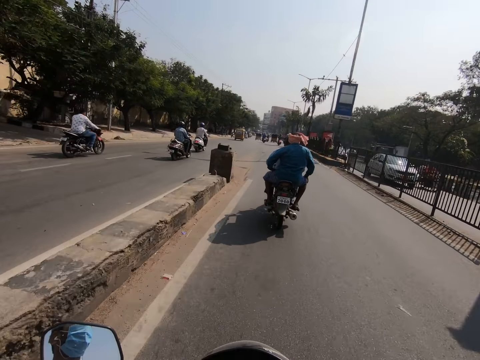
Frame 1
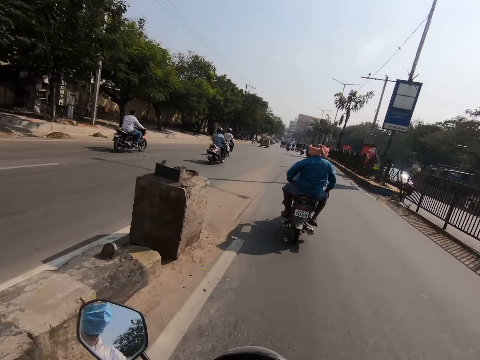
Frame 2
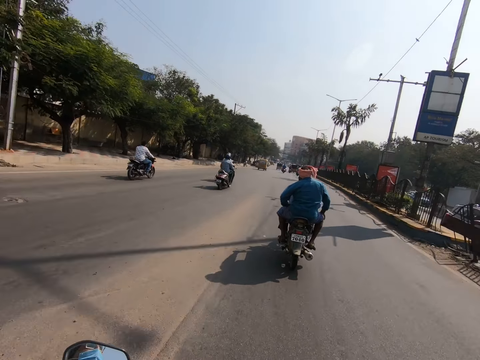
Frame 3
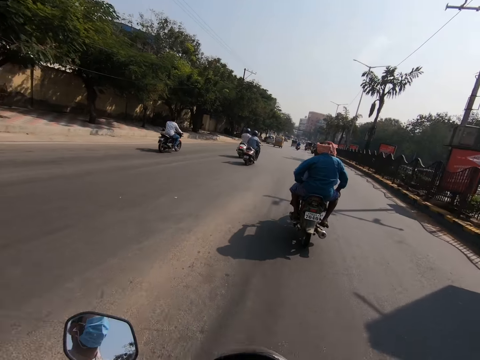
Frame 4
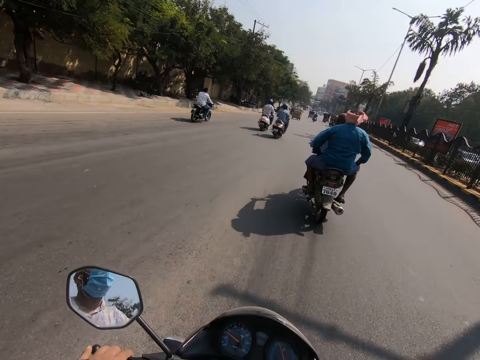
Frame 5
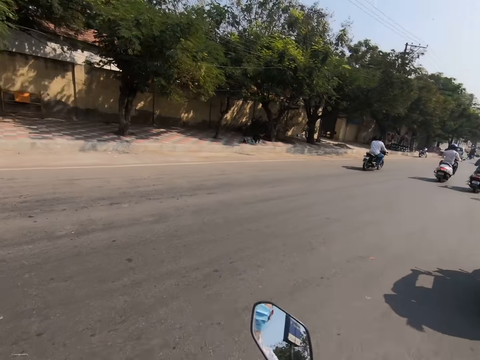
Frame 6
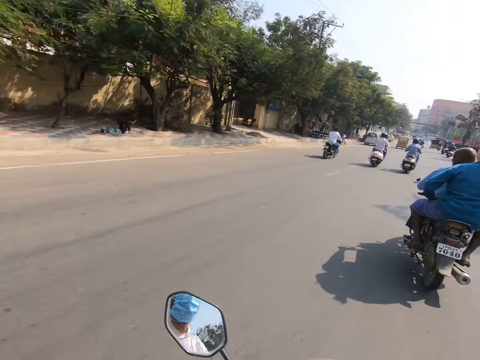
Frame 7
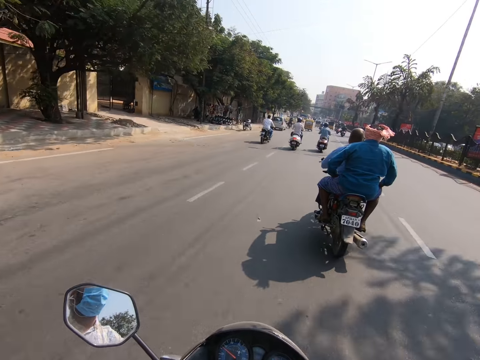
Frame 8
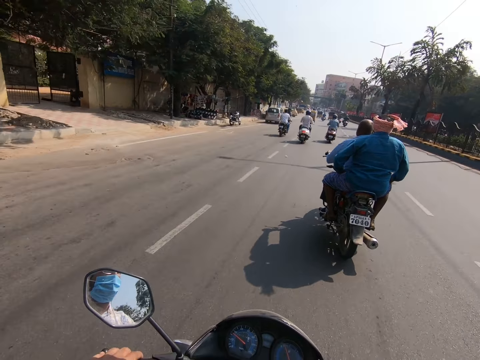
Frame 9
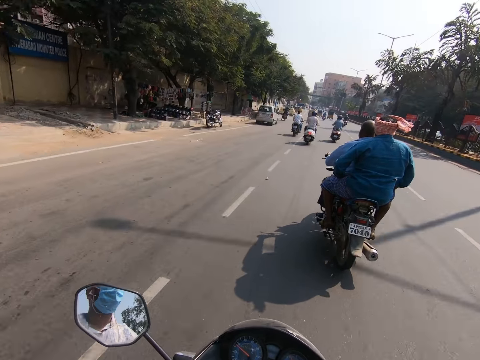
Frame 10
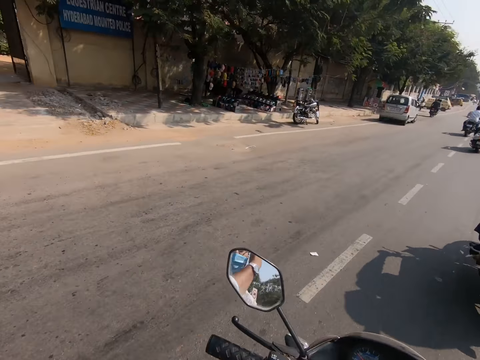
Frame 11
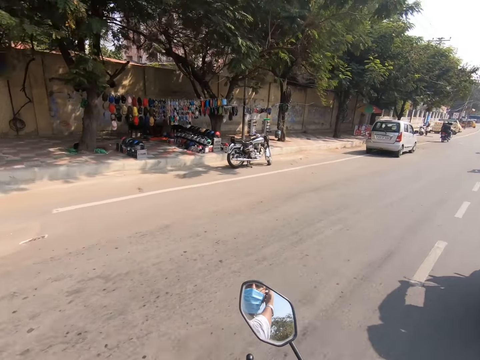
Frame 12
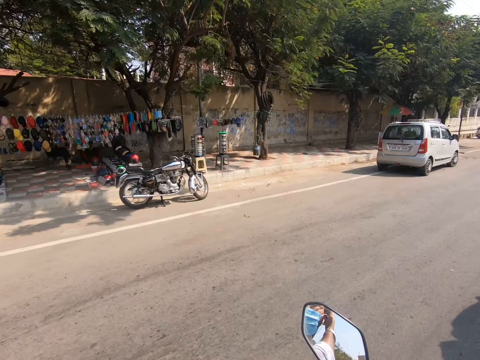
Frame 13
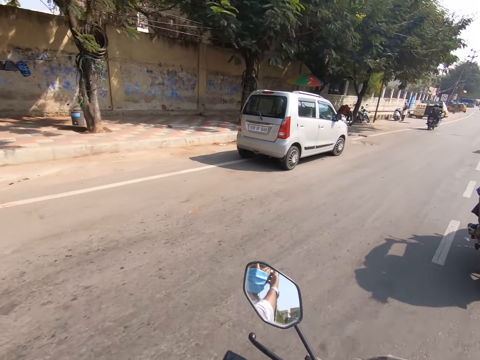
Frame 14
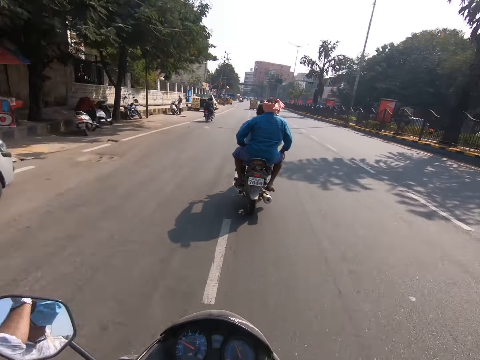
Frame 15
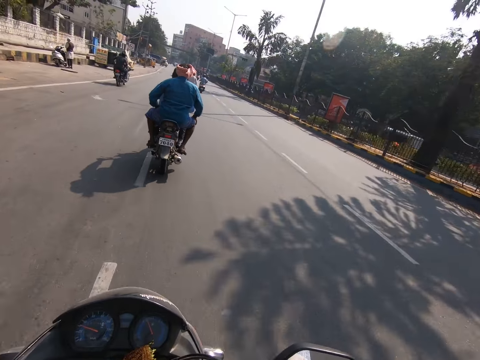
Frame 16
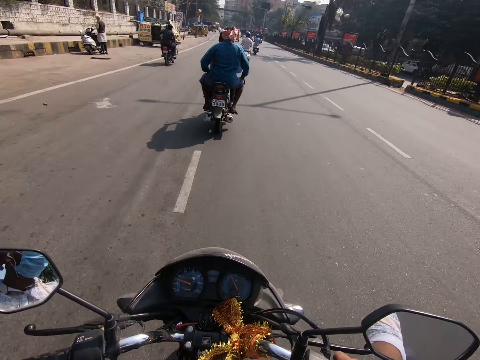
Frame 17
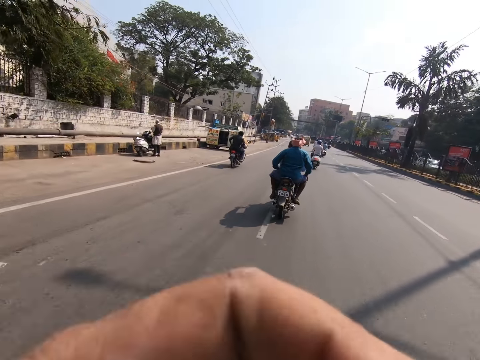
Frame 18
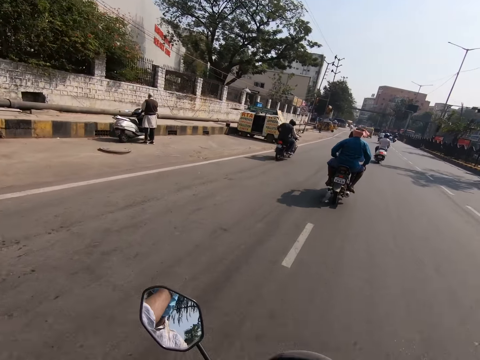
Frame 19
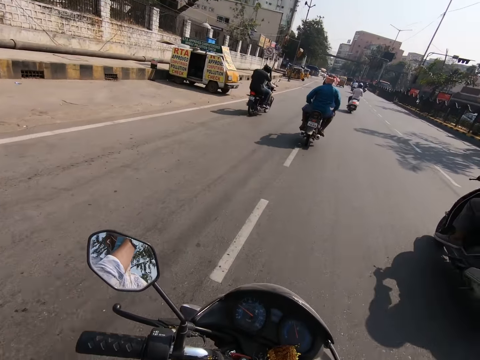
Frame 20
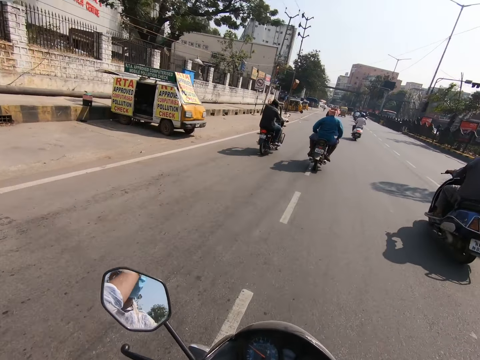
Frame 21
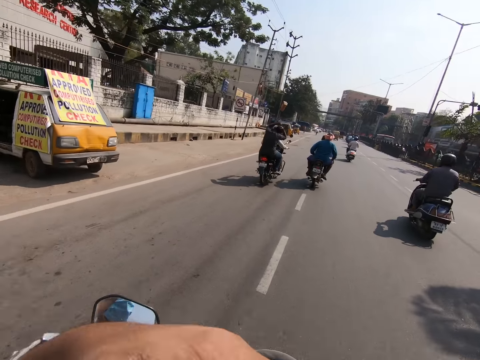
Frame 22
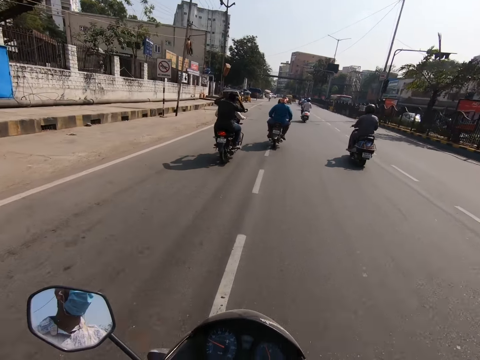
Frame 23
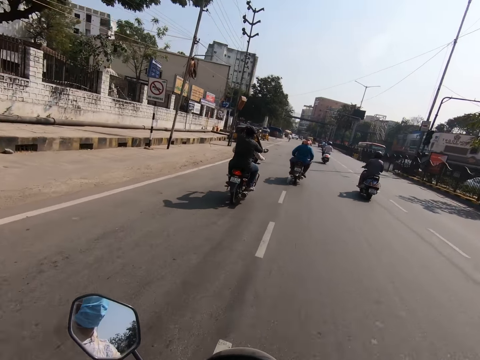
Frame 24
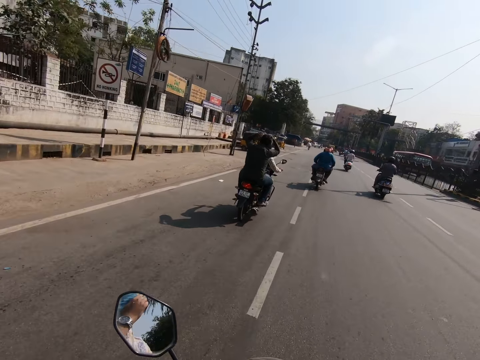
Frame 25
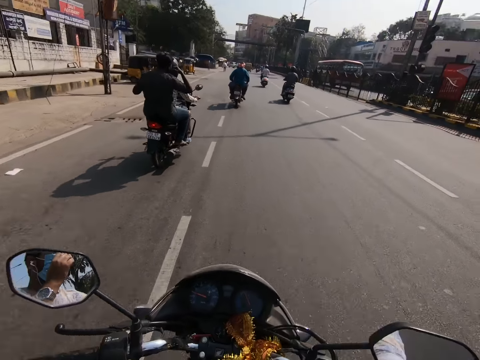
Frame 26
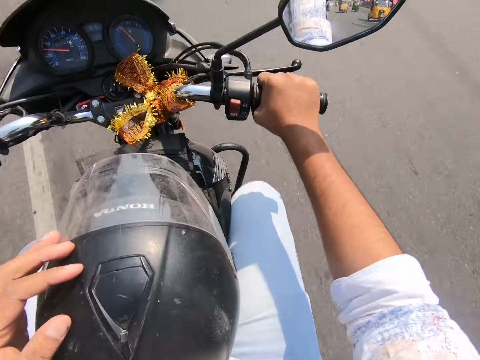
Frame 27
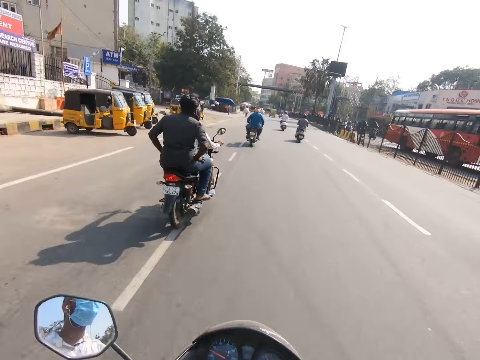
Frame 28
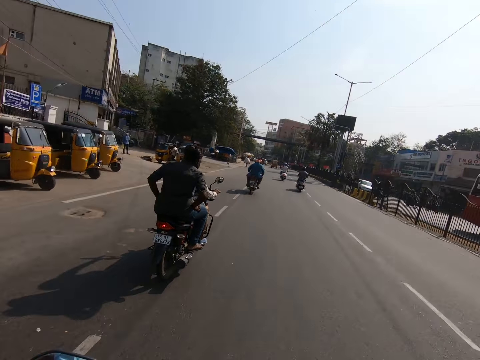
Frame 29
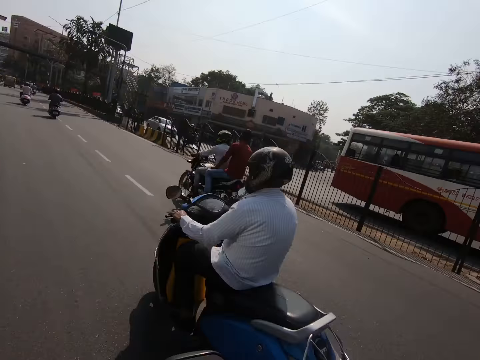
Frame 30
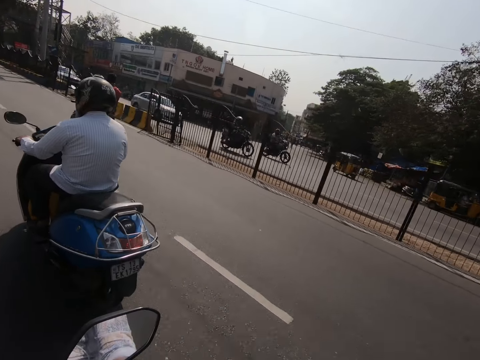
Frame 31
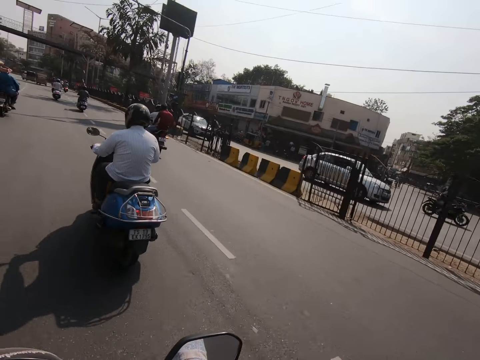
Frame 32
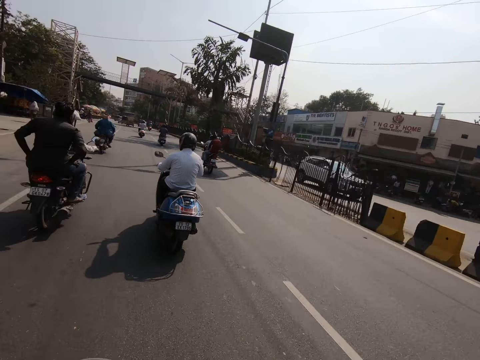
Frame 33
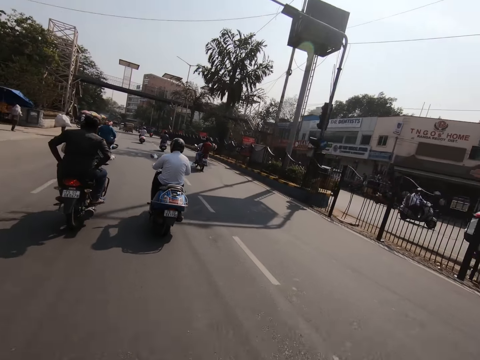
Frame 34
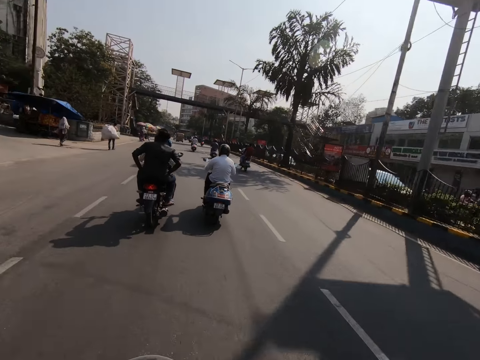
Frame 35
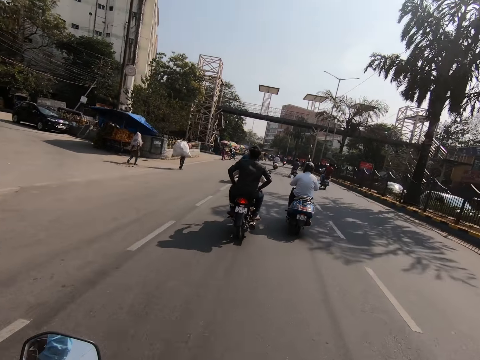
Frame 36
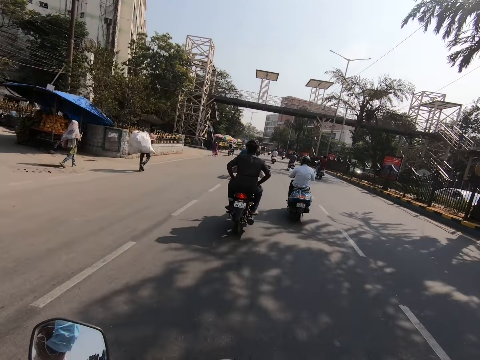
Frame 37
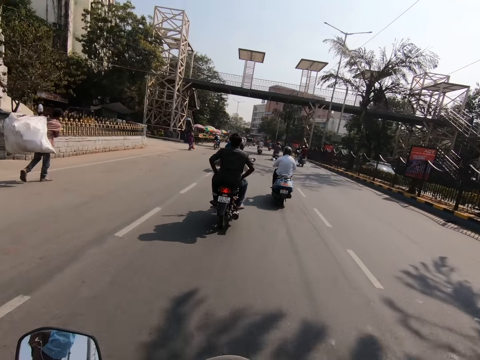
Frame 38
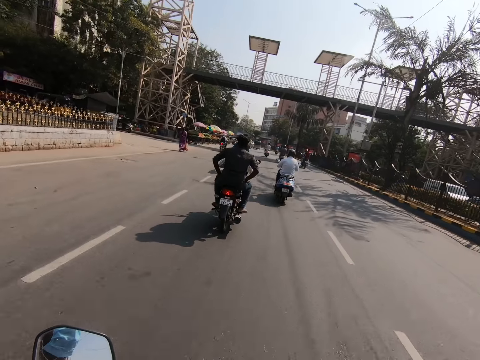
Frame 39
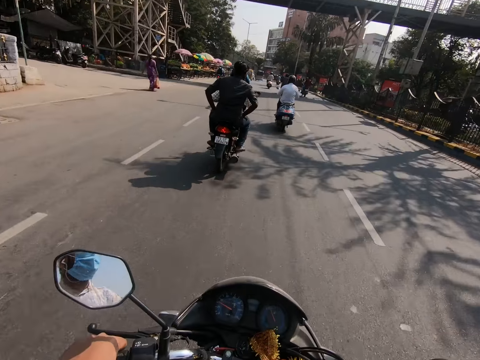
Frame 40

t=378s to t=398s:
The camera wearer raises a hand. They ride a motorcycle. They look at the gas tank. They ride the motorcycle. A motorcycle rides past the camera wearer.

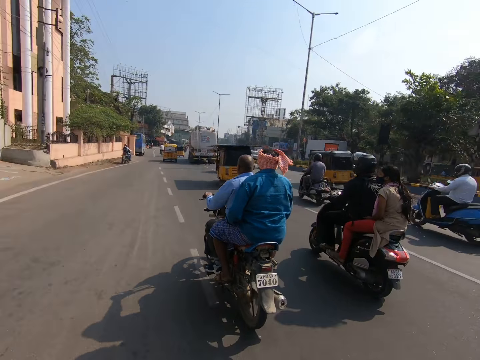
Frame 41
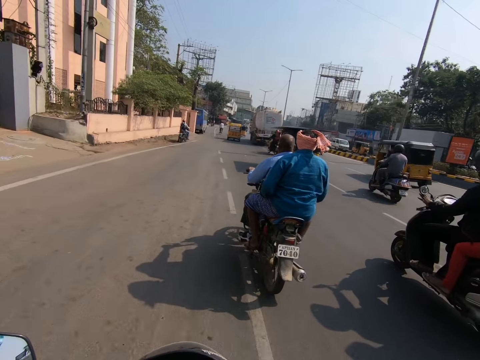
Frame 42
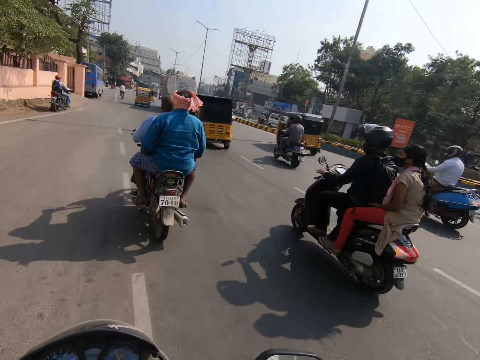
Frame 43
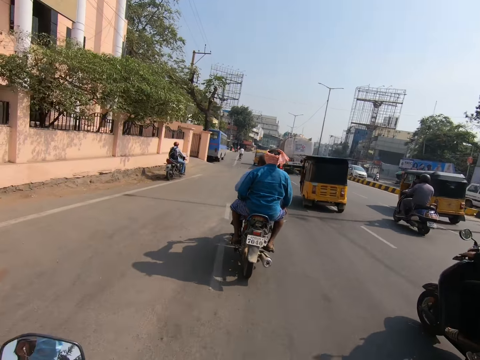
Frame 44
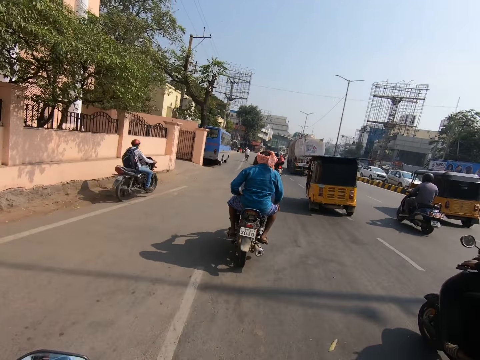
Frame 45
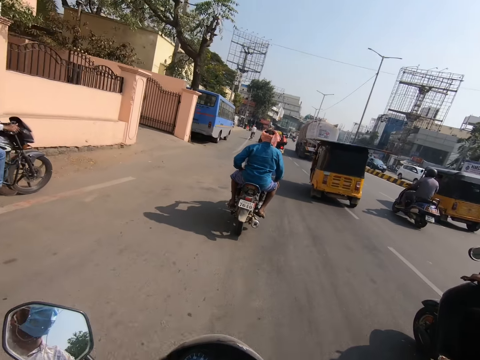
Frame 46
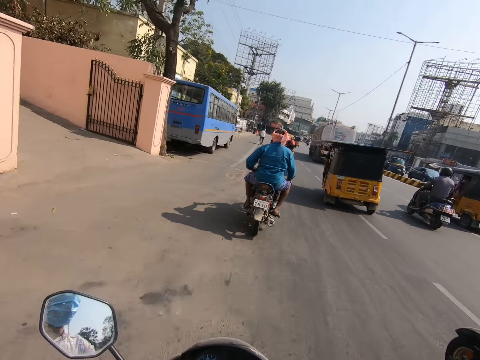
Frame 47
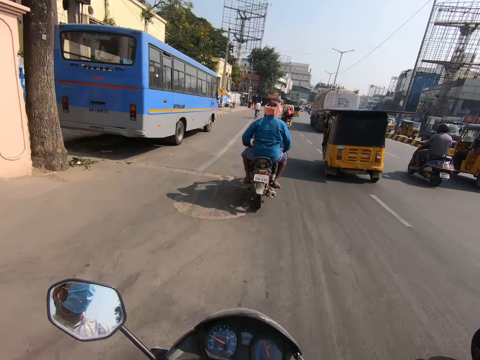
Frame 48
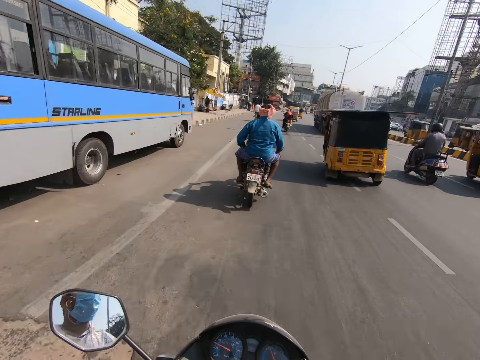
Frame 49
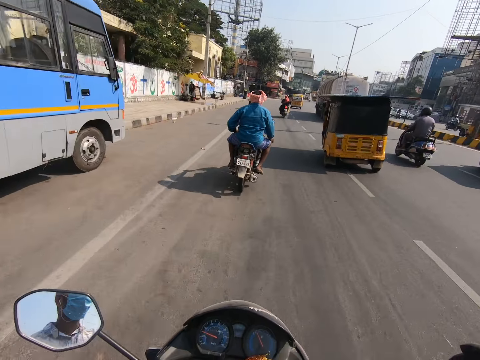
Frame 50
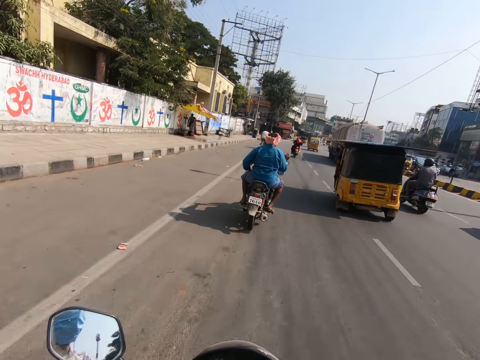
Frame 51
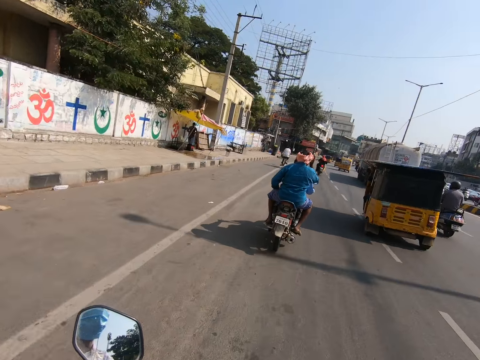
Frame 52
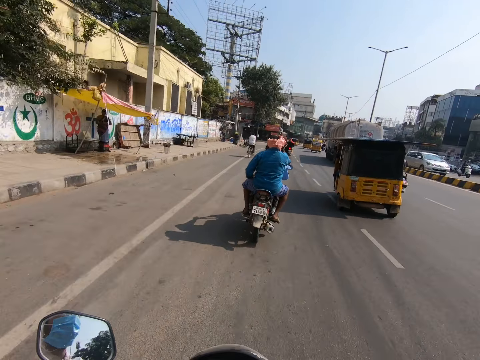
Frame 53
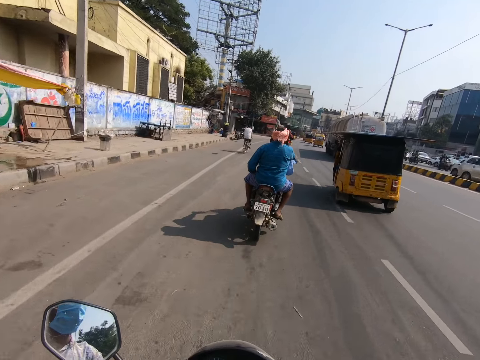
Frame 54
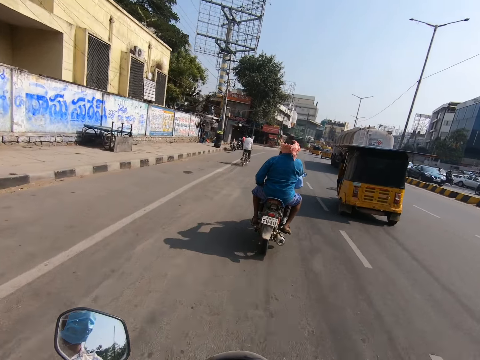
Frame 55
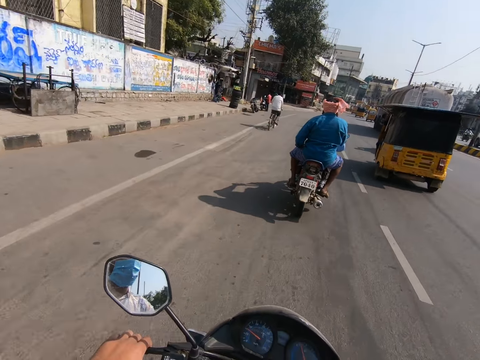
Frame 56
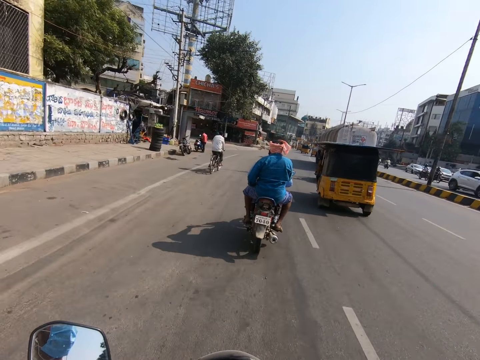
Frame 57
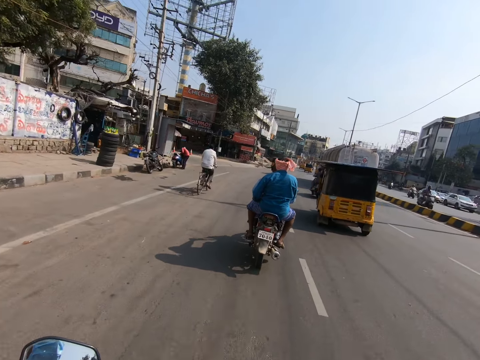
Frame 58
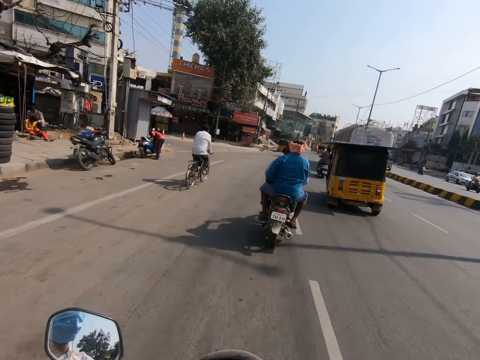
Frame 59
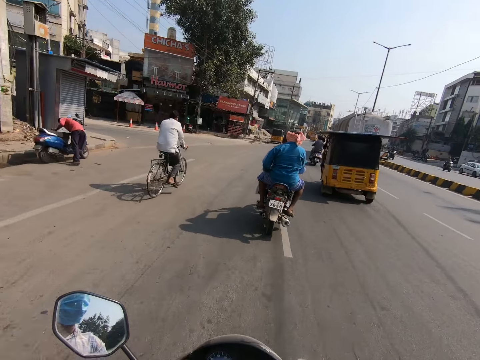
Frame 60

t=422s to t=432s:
The camera wearer rides past a motorcycle.
